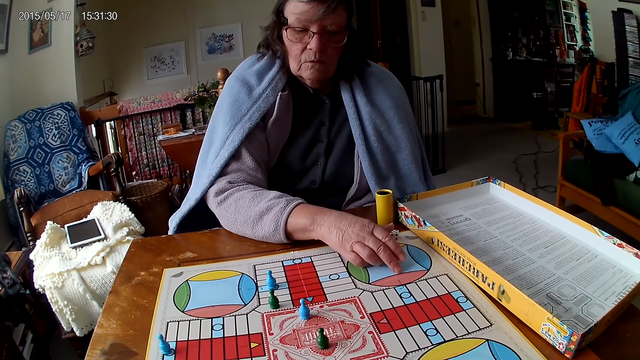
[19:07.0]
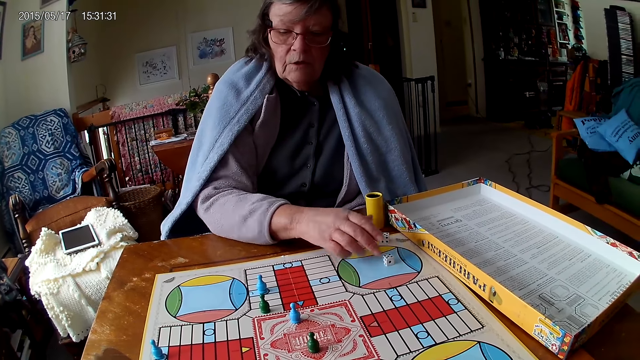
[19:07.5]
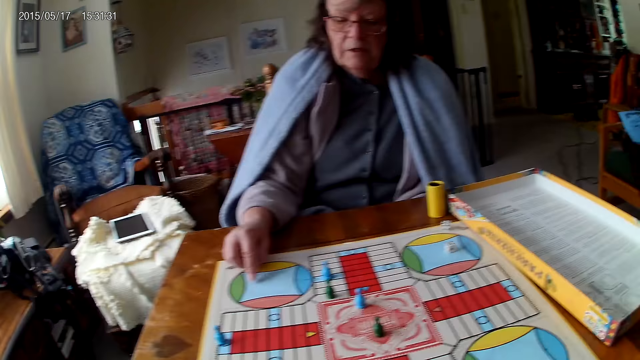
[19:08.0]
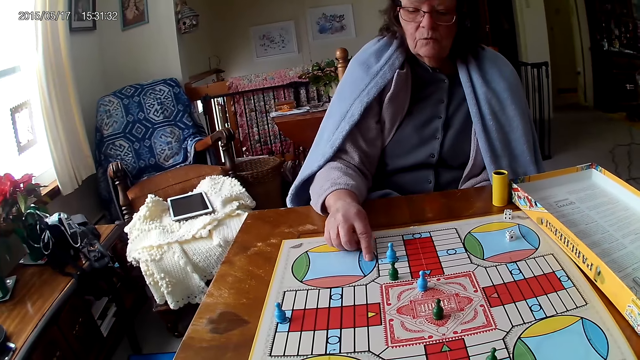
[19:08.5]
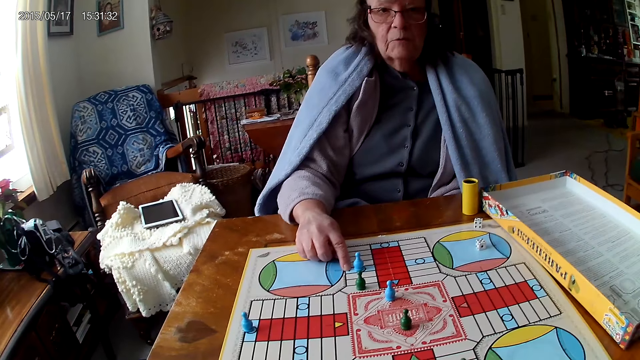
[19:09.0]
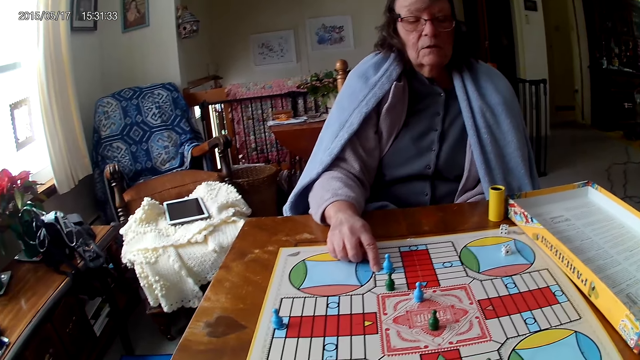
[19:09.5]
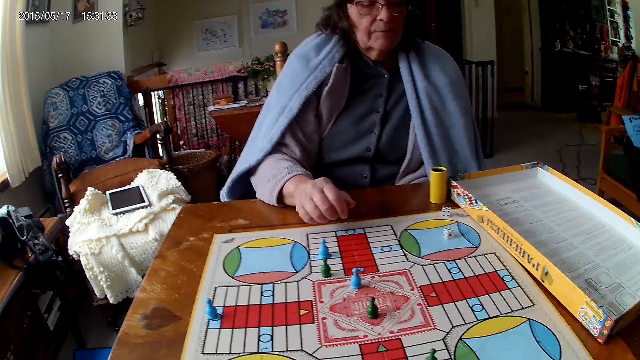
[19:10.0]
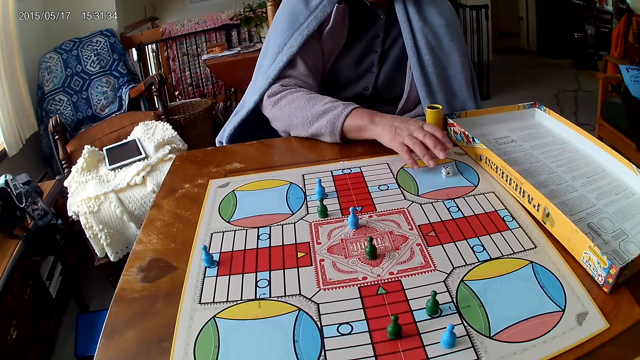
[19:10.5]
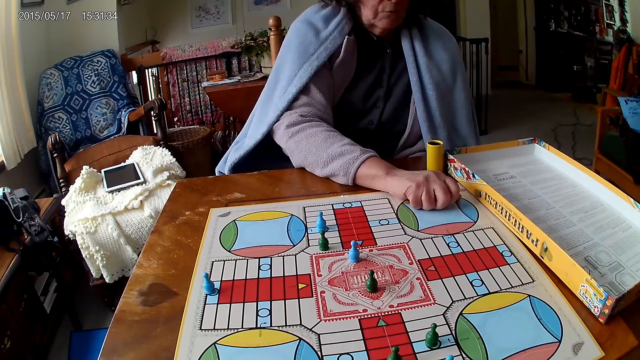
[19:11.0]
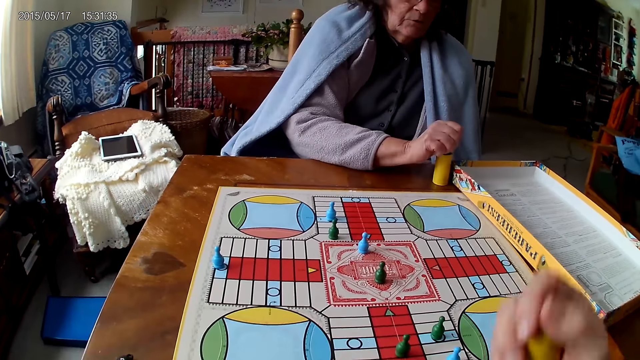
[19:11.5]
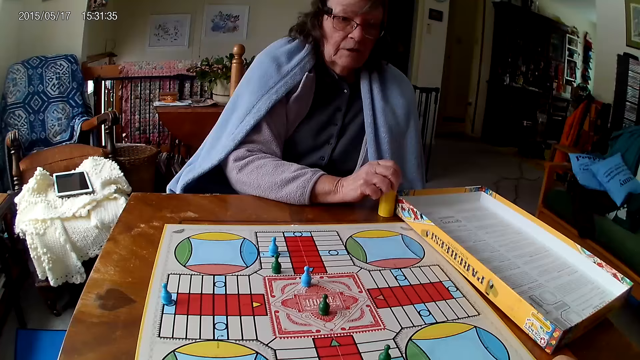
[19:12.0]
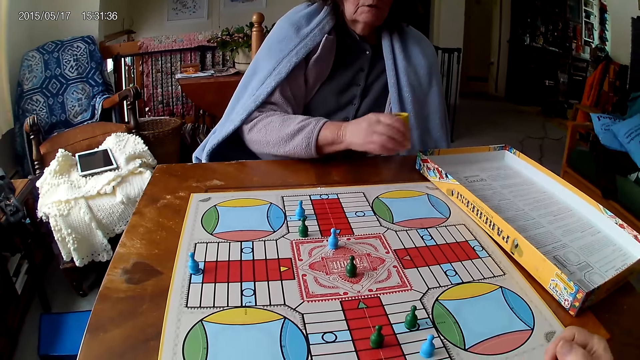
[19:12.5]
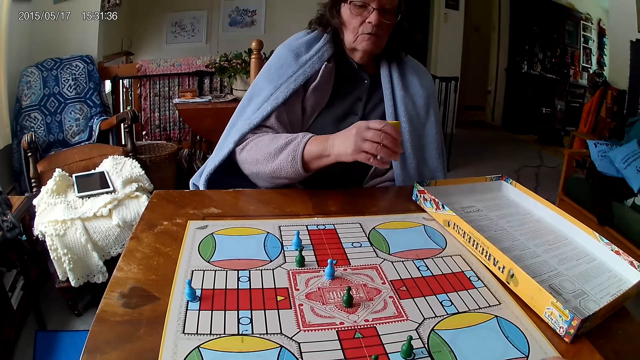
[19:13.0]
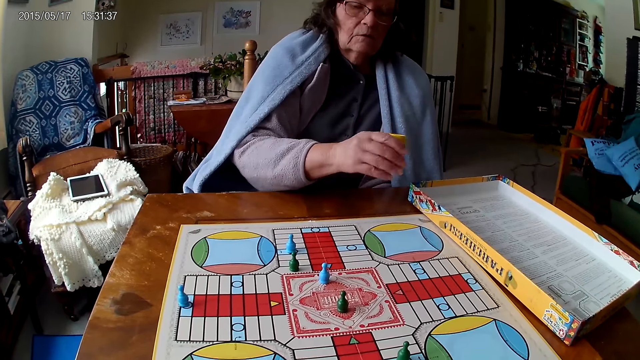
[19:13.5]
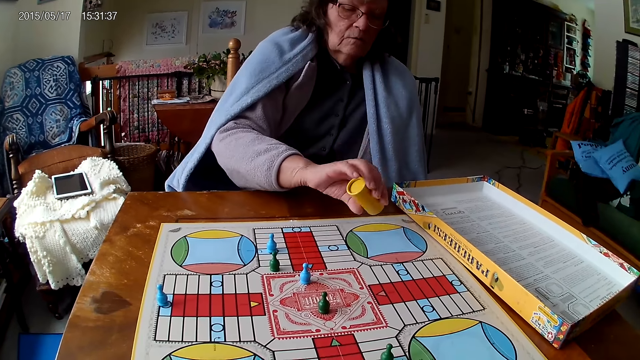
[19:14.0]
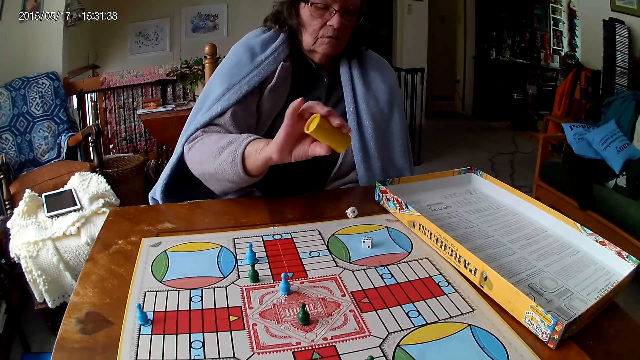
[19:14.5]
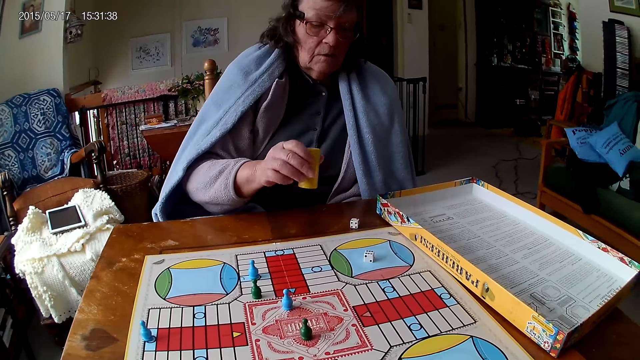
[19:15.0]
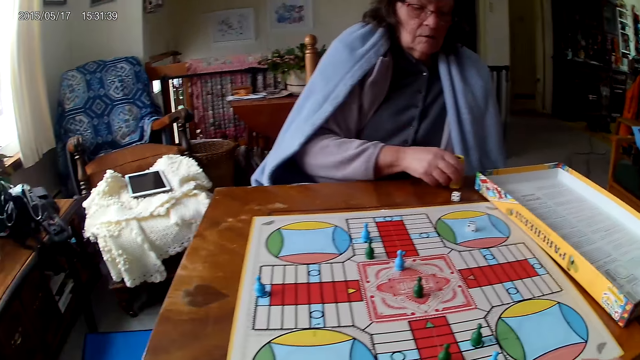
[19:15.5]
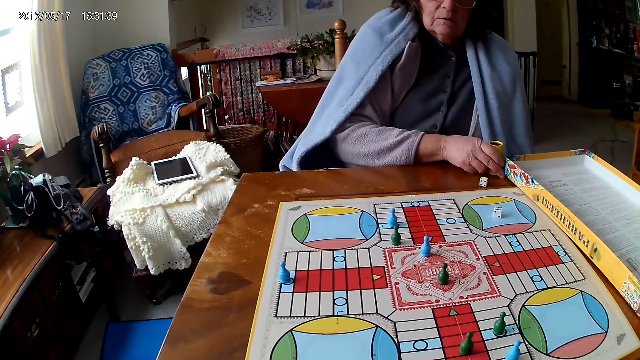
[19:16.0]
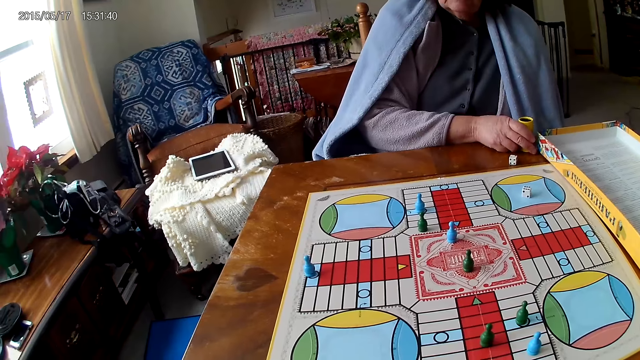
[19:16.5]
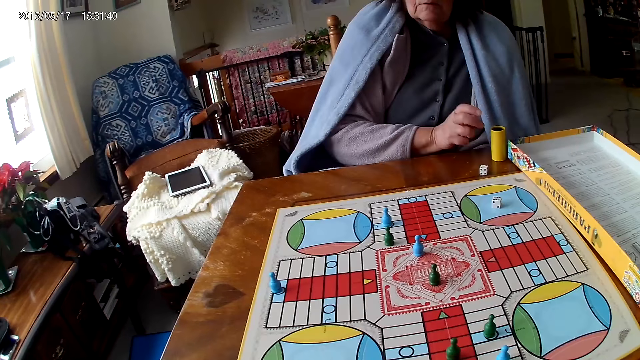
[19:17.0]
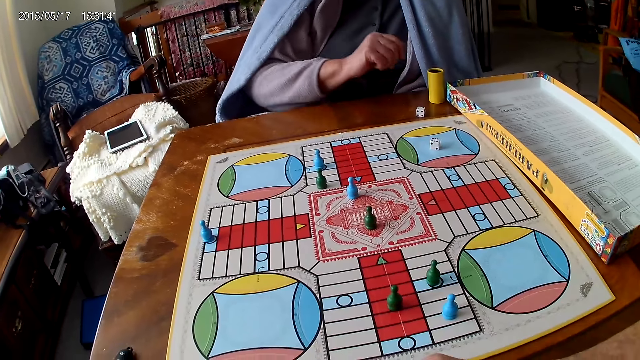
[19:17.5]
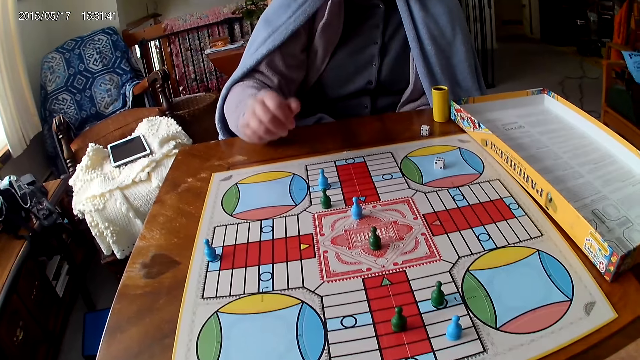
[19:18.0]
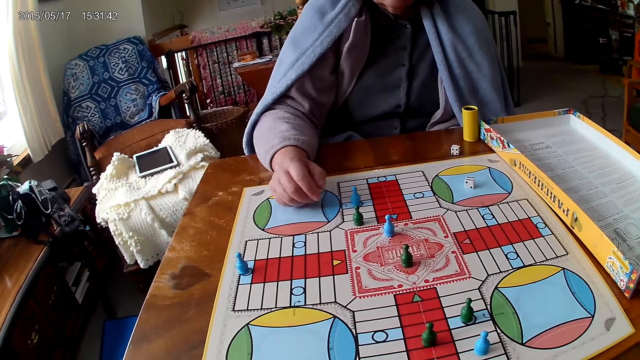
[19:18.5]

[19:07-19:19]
A woman counts the spaces, picks her dice from the Ludo board with her right hand and drops the dice into her container or dice cup. The camera wearer shakes his container with his right hand. The woman shakes her container with her right hand and drops the dice in her container on the Ludo board. The woman drops the dice cup.

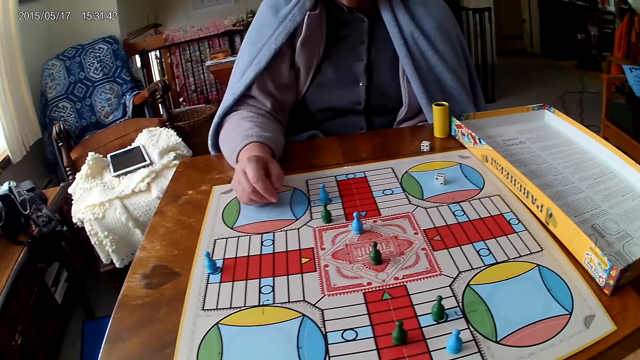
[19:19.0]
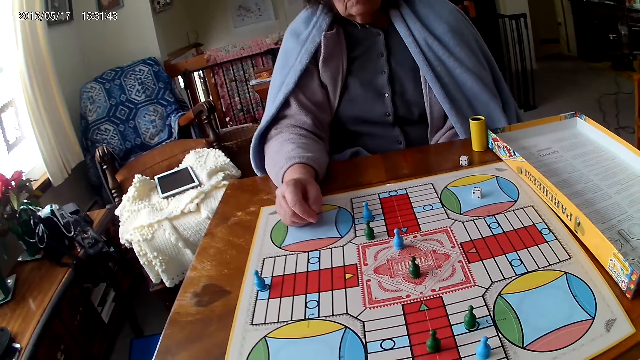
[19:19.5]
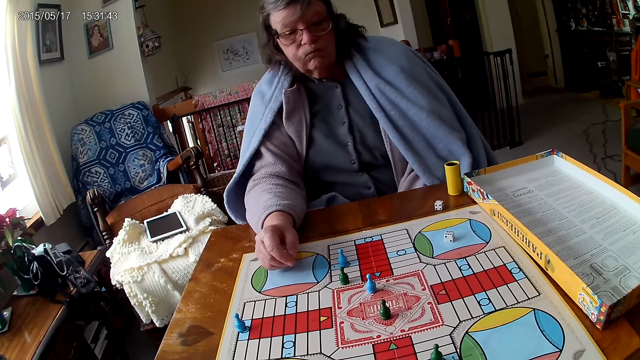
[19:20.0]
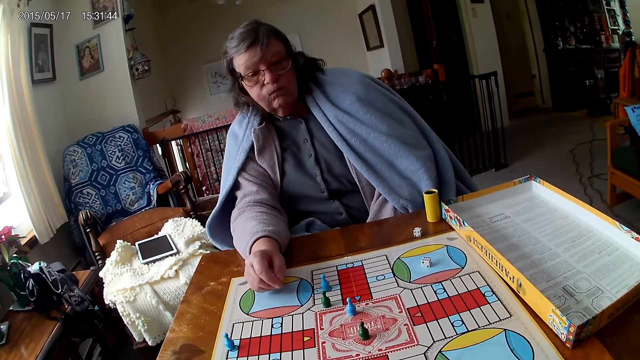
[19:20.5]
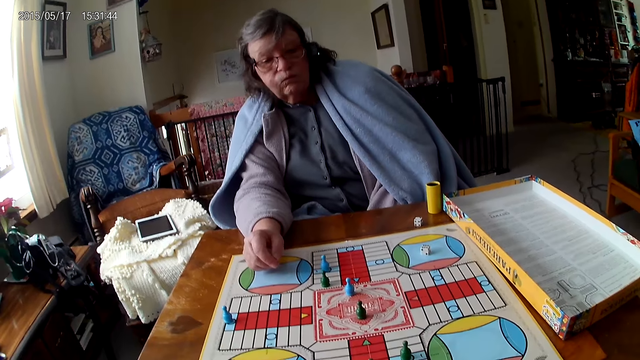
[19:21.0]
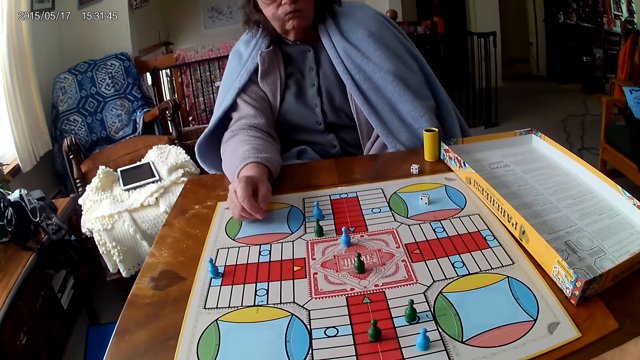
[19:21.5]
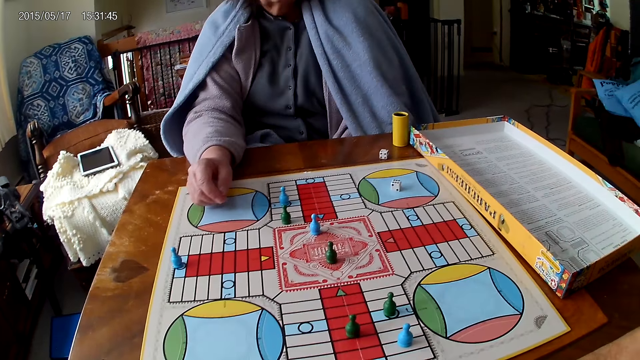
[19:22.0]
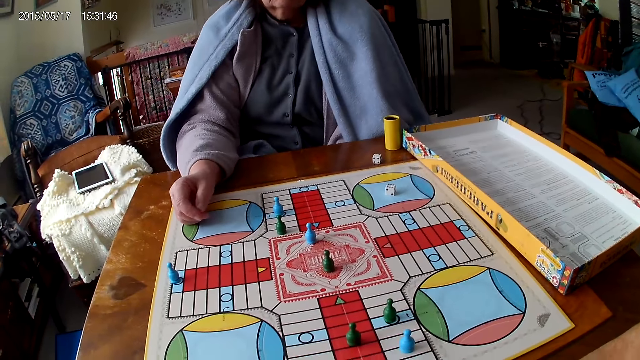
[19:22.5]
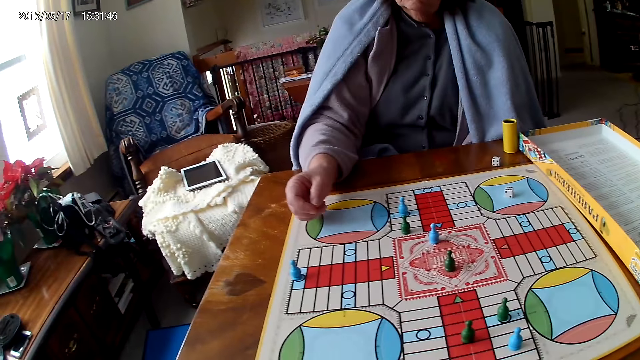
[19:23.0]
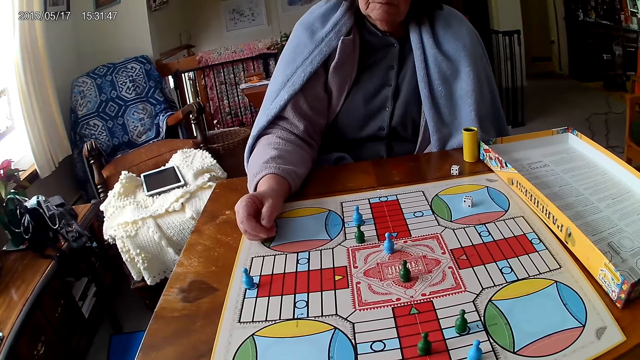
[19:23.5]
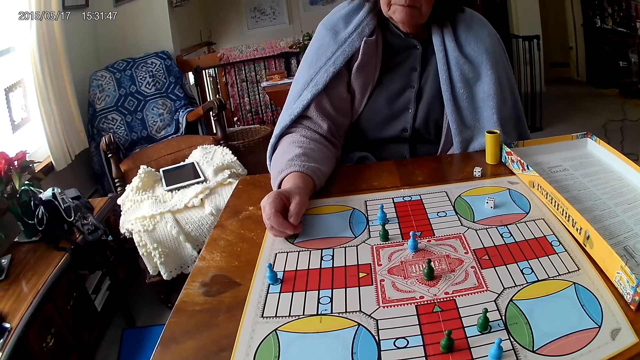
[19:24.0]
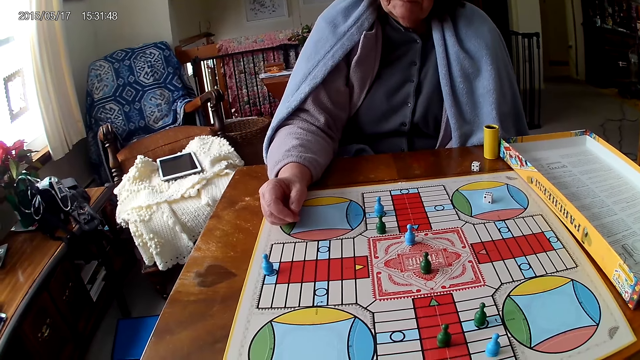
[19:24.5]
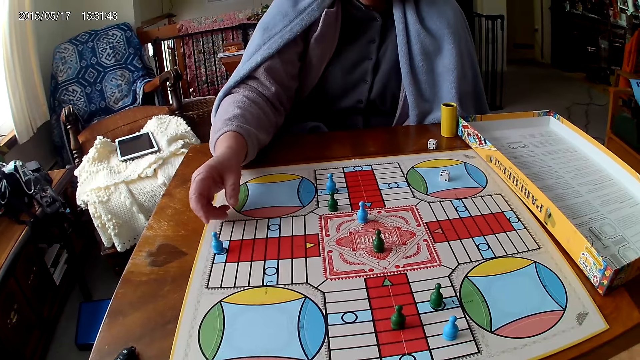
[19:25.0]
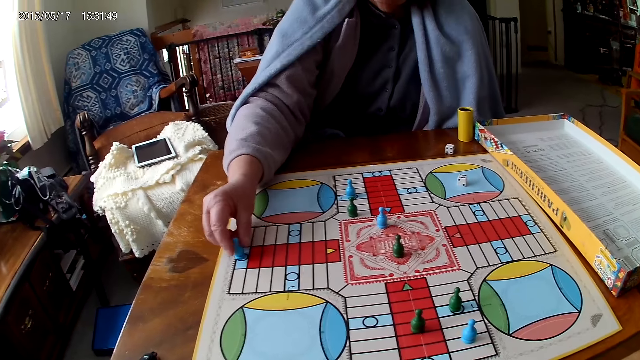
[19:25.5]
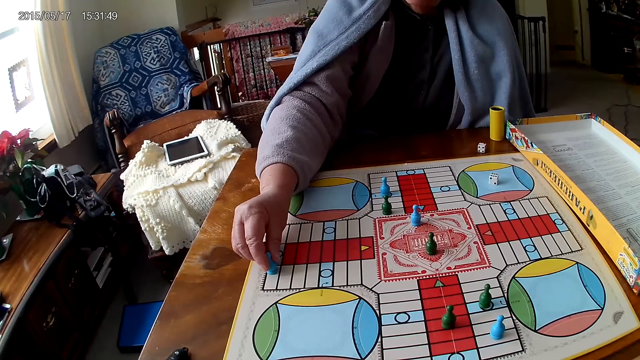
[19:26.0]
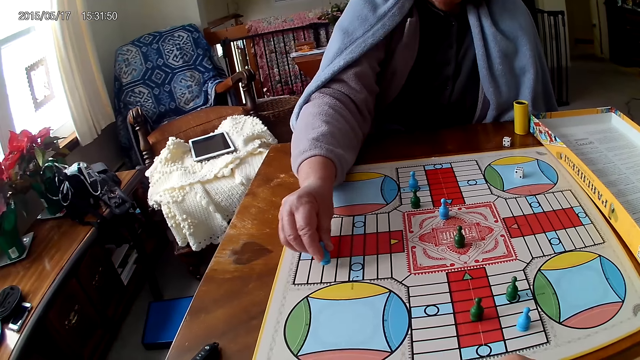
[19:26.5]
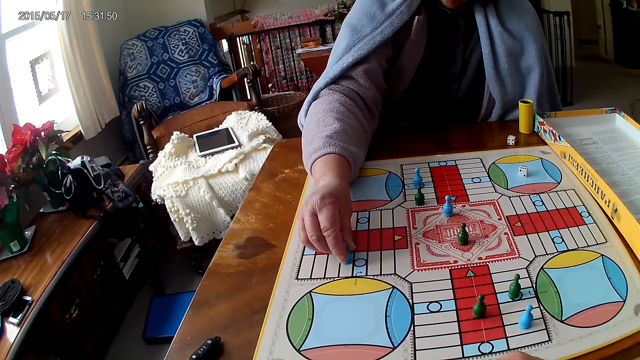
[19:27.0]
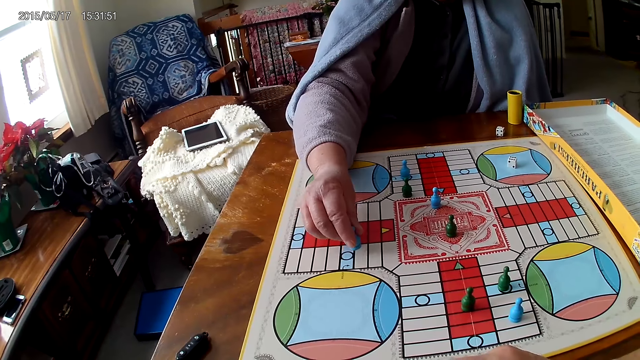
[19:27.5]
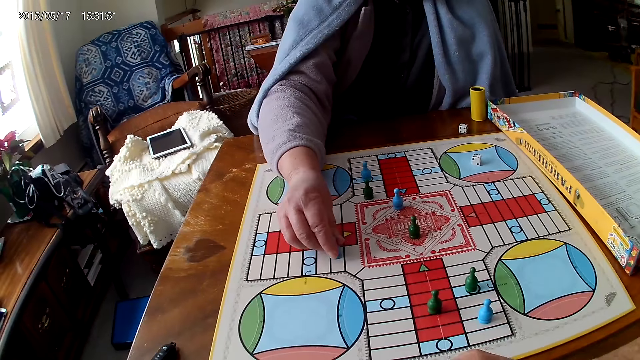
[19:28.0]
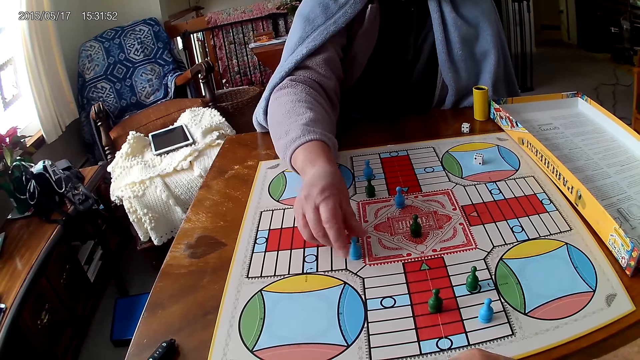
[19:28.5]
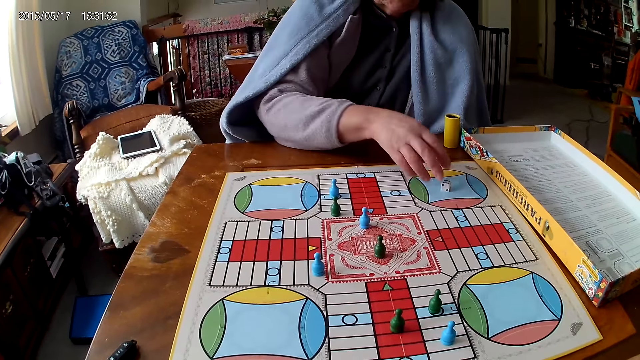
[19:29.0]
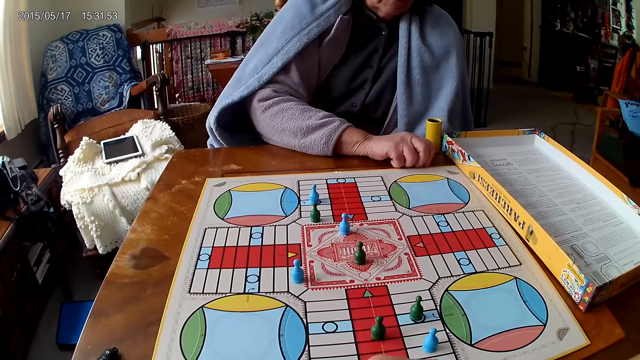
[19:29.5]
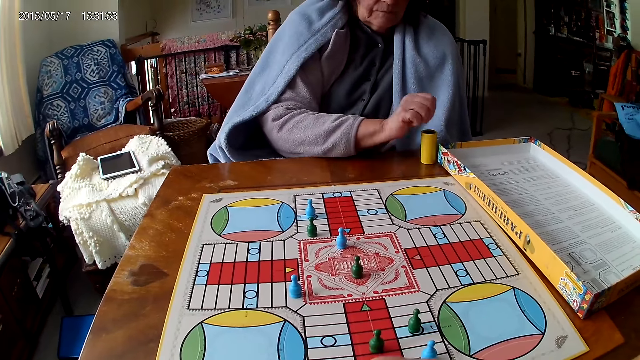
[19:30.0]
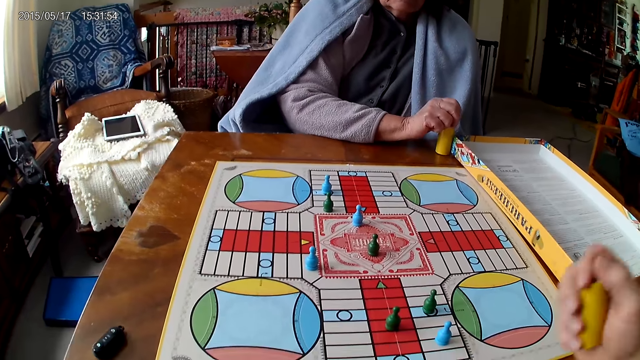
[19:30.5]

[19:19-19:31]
A woman places her right hand on the Ludo board and stares at the game. The camera wearer stares at the game. The woman moves a piece on the Ludo board with her right hand, picks her dice from the Ludo board with her right hand and drops the dice into her container.
